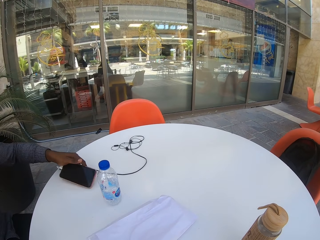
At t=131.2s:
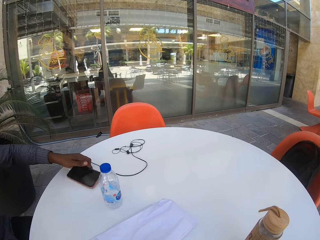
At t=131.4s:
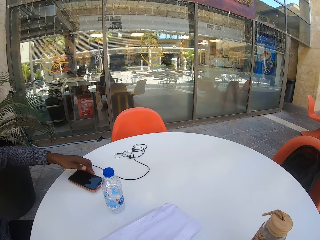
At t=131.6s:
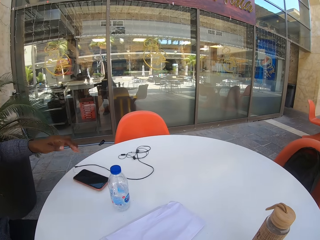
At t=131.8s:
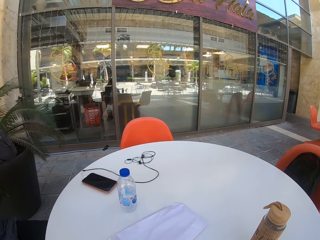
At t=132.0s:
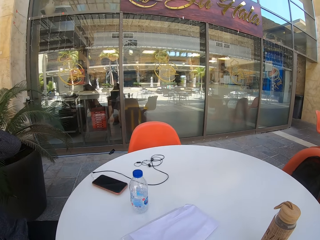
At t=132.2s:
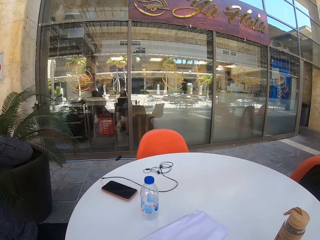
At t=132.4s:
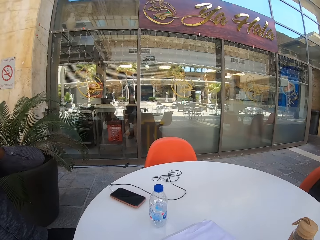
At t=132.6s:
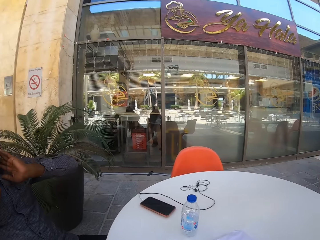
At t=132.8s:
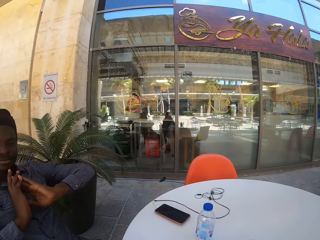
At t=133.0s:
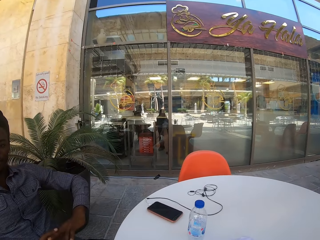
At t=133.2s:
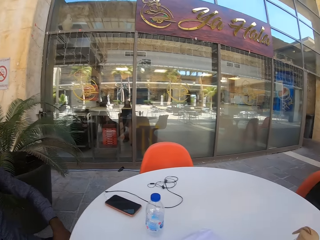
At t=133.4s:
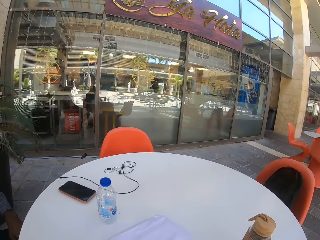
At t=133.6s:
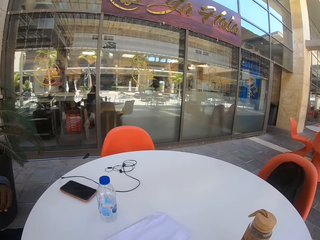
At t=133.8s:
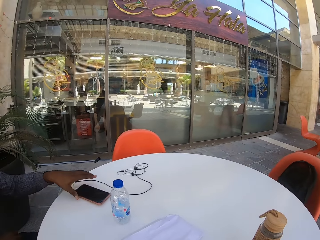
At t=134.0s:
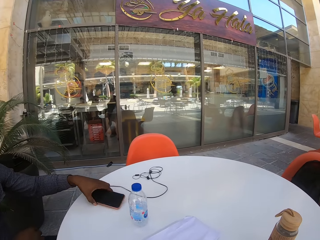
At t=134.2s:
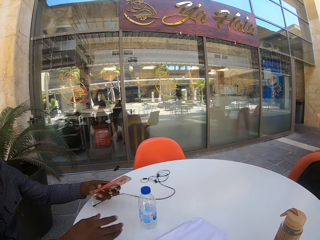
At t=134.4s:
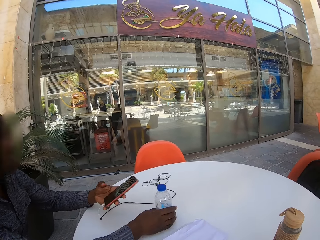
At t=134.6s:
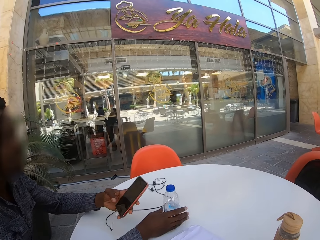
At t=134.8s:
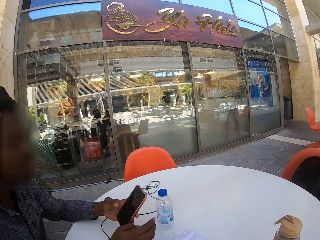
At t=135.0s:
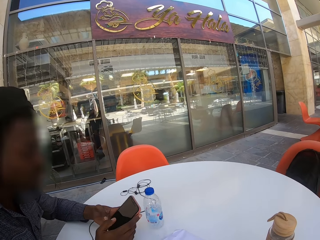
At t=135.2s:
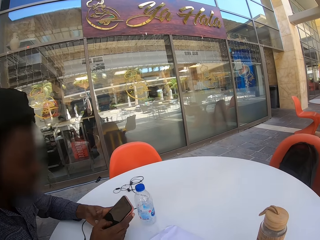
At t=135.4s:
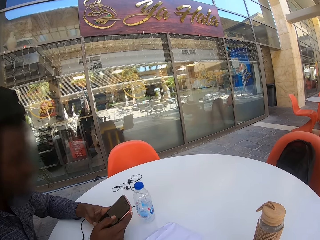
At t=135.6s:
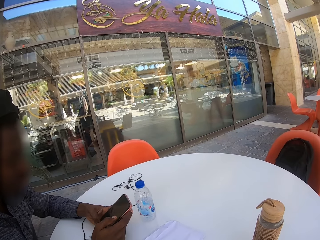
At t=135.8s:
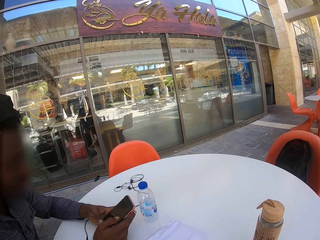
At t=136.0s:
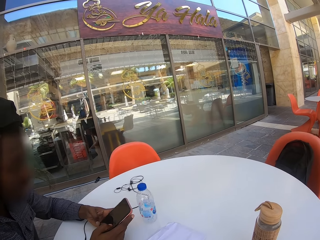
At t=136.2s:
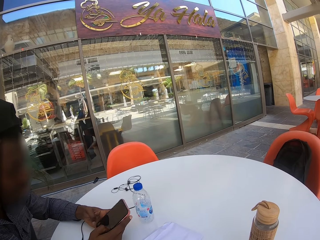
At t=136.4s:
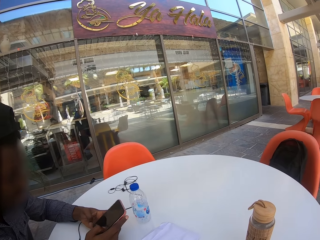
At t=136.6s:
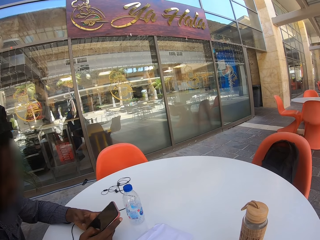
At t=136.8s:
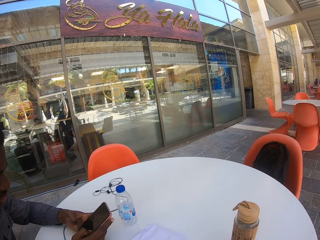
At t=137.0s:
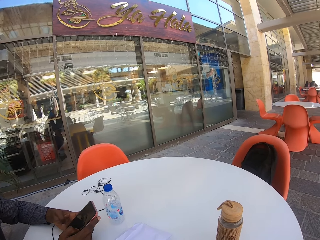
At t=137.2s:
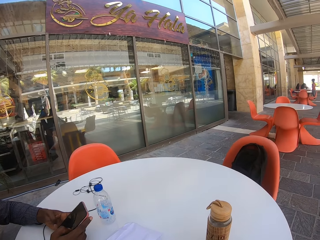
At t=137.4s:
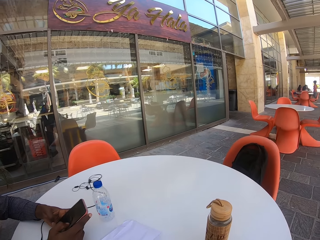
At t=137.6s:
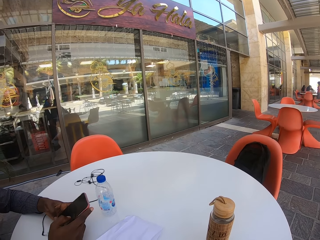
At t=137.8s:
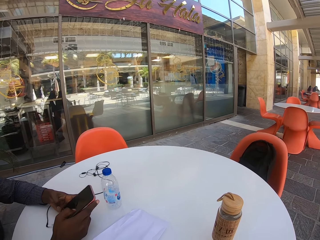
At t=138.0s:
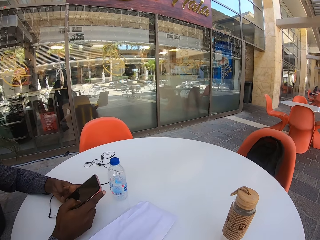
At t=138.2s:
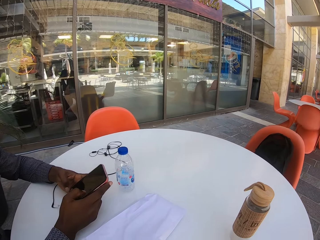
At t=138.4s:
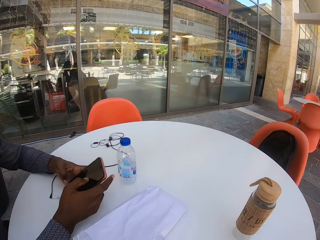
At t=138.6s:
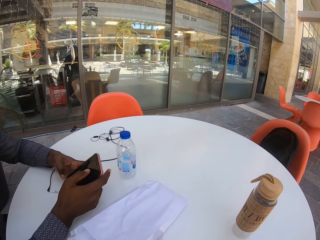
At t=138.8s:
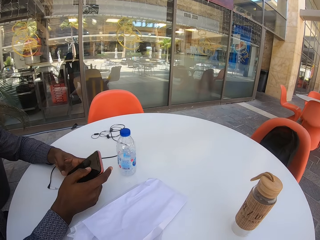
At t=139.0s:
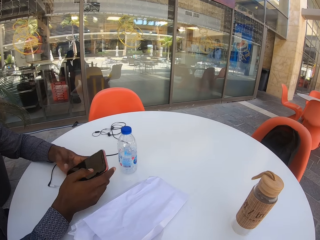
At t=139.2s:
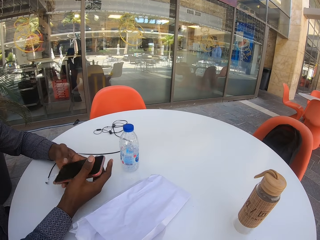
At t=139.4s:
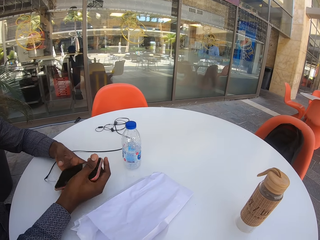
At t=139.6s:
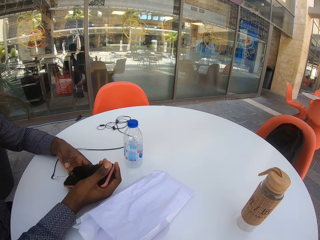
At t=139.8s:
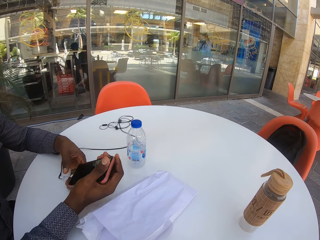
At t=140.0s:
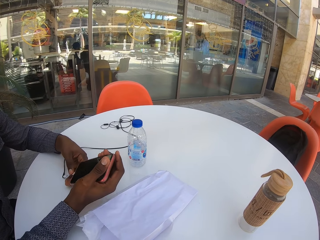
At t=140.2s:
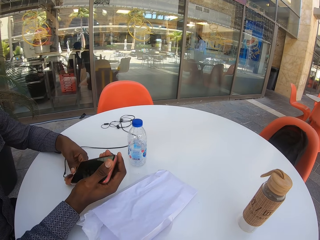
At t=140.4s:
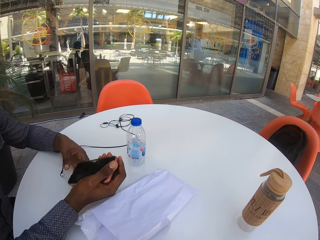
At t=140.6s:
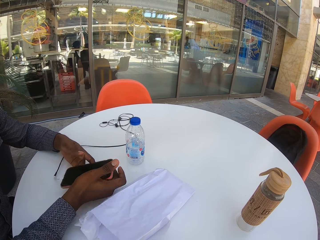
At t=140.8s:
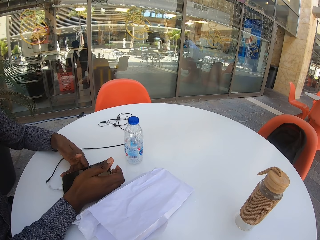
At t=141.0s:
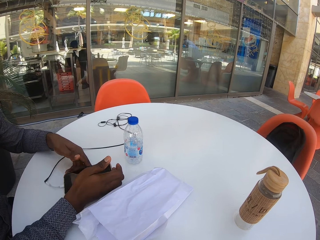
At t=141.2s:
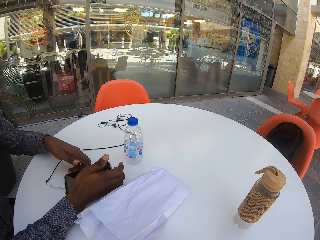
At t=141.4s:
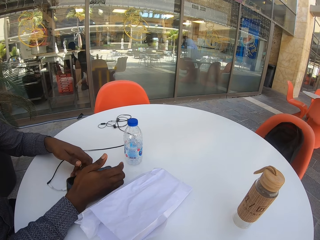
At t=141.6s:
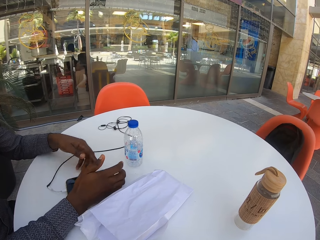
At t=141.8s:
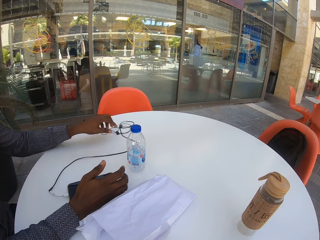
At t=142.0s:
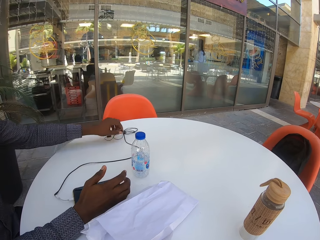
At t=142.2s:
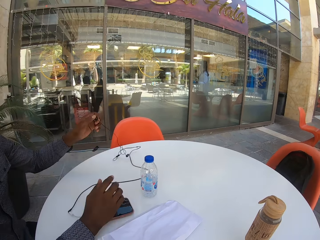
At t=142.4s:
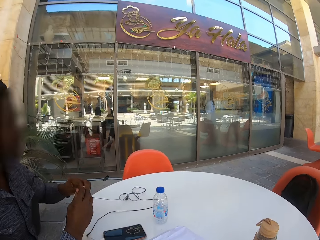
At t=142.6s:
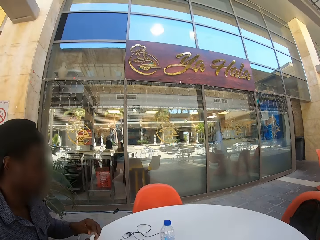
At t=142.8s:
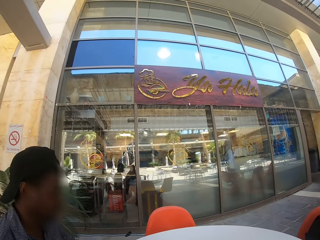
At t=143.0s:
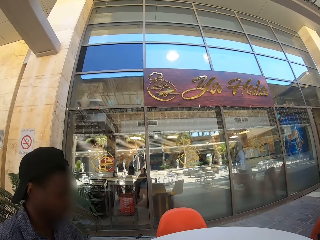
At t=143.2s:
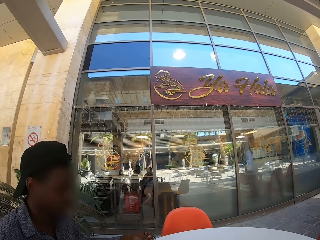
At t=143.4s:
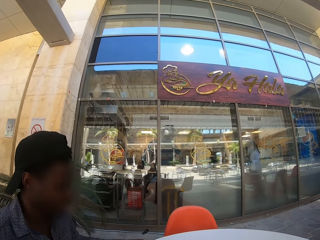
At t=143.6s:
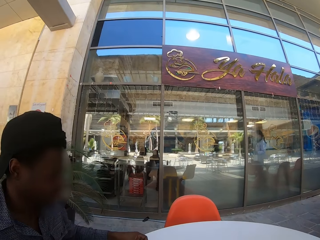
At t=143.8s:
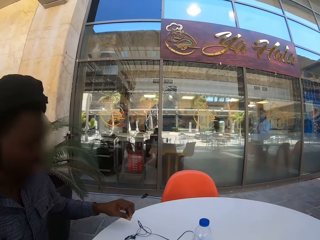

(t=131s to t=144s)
A man drops his phone and continues talking. The man touches the face. The man picks up his phone and pushes the bottle. The camera wearer presses the phone. The man puts the phone down and picks up the earphones.

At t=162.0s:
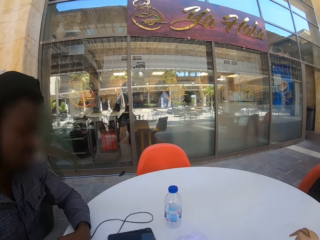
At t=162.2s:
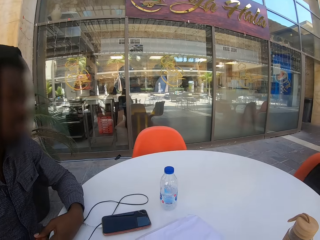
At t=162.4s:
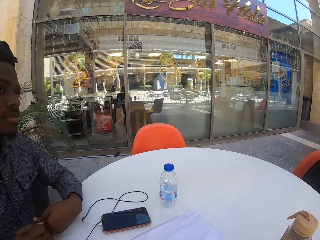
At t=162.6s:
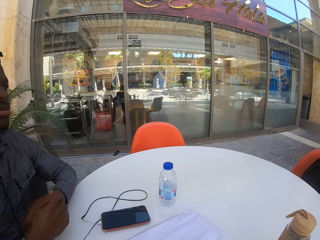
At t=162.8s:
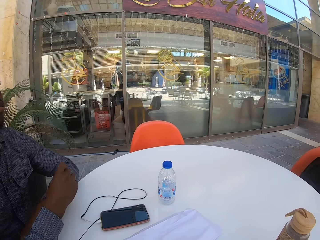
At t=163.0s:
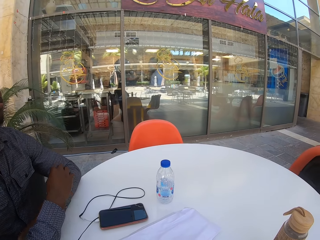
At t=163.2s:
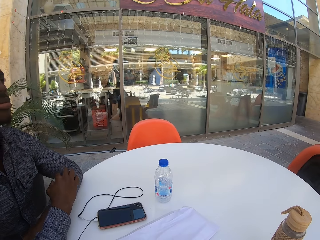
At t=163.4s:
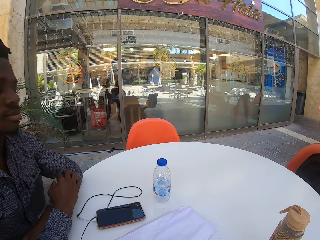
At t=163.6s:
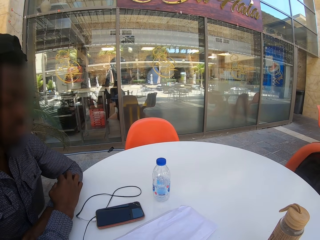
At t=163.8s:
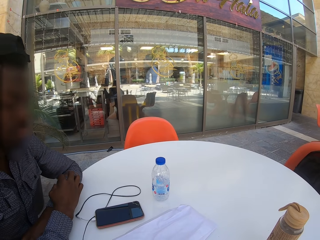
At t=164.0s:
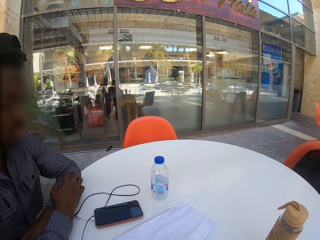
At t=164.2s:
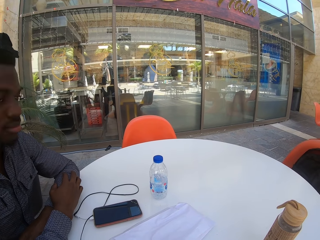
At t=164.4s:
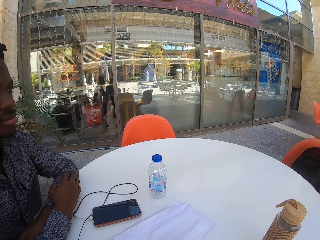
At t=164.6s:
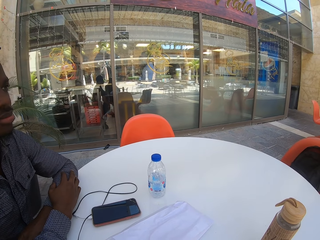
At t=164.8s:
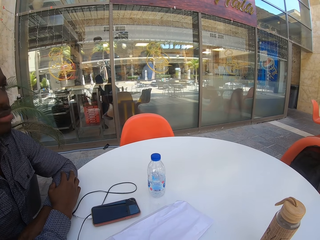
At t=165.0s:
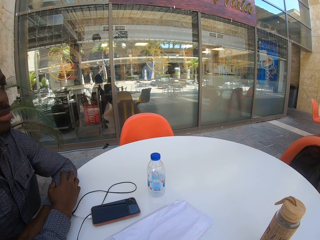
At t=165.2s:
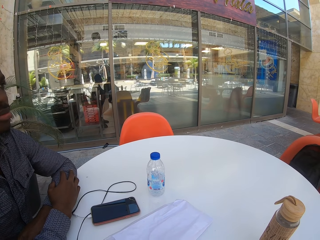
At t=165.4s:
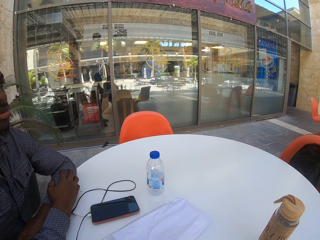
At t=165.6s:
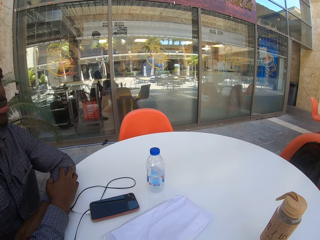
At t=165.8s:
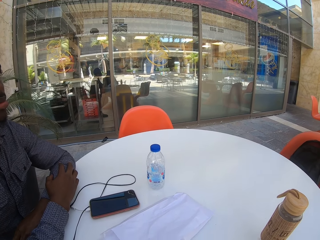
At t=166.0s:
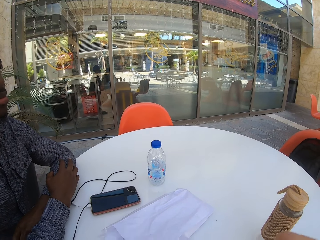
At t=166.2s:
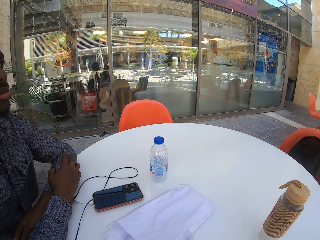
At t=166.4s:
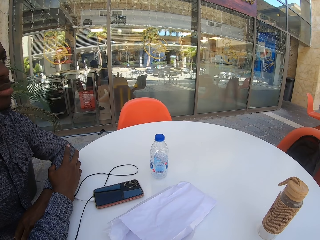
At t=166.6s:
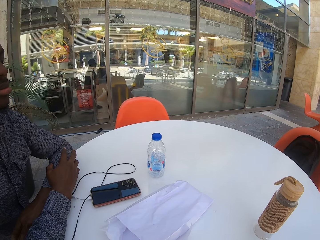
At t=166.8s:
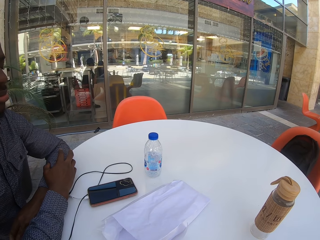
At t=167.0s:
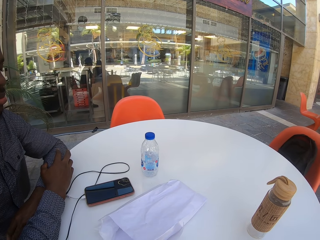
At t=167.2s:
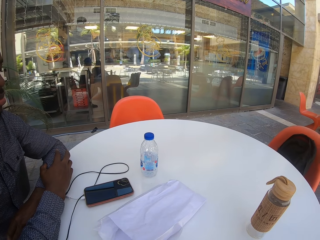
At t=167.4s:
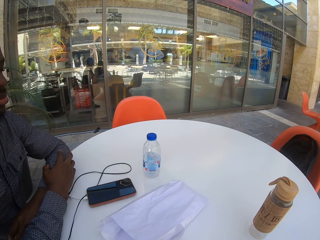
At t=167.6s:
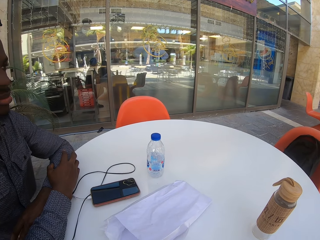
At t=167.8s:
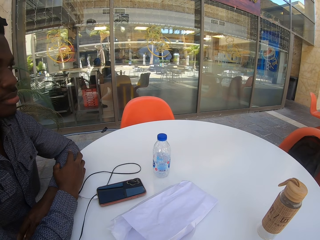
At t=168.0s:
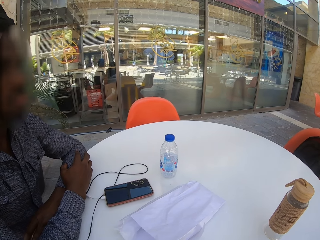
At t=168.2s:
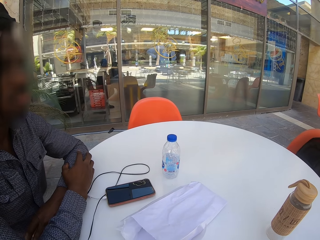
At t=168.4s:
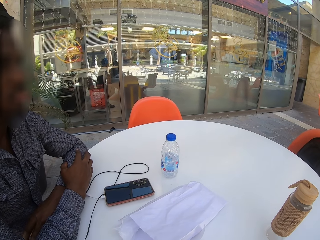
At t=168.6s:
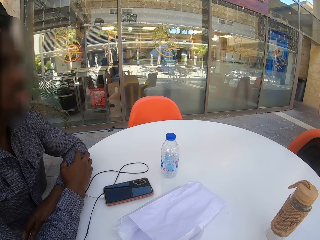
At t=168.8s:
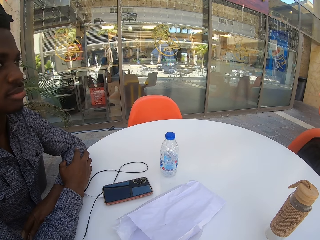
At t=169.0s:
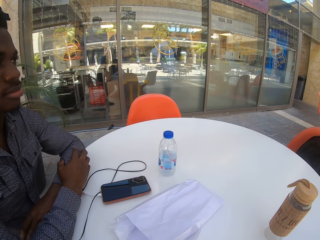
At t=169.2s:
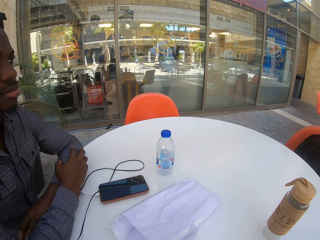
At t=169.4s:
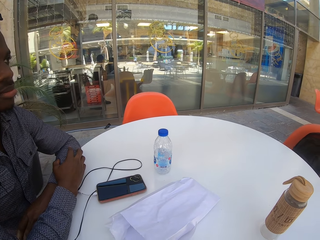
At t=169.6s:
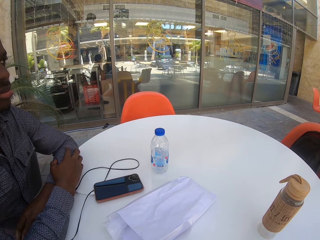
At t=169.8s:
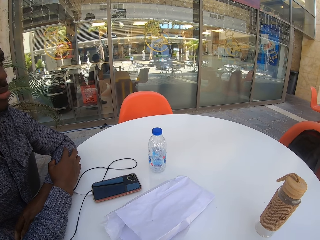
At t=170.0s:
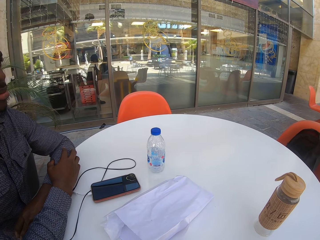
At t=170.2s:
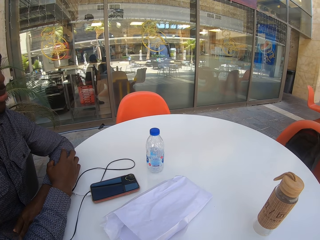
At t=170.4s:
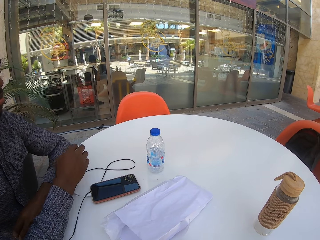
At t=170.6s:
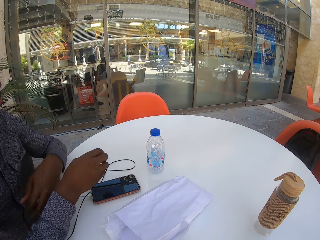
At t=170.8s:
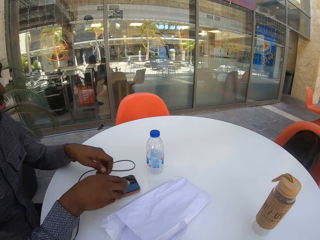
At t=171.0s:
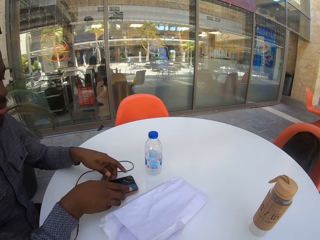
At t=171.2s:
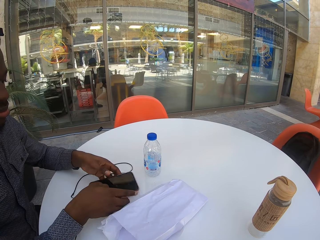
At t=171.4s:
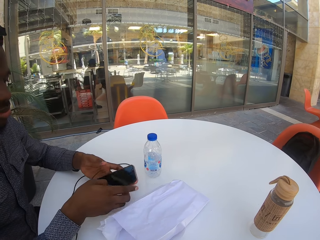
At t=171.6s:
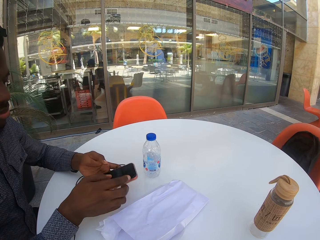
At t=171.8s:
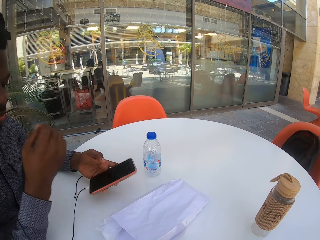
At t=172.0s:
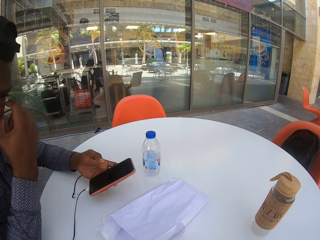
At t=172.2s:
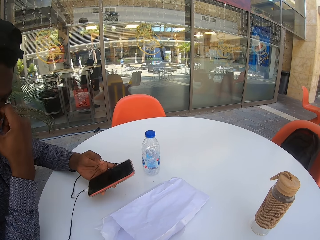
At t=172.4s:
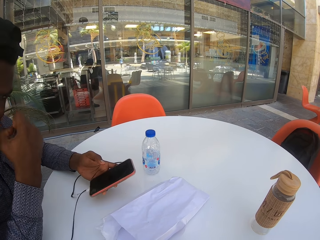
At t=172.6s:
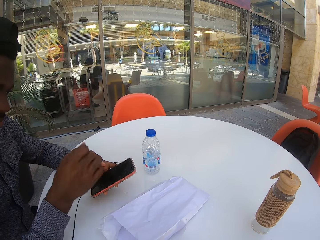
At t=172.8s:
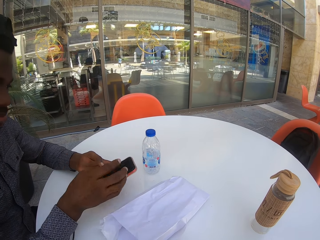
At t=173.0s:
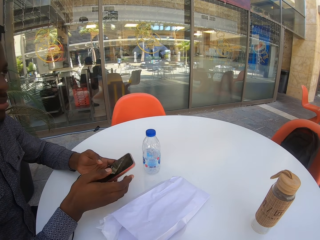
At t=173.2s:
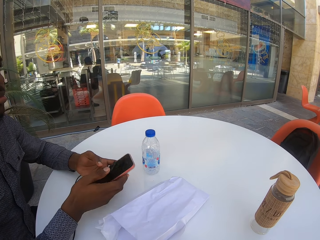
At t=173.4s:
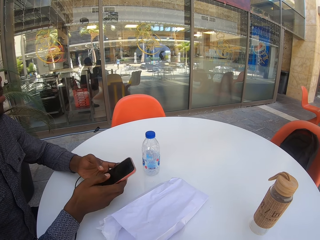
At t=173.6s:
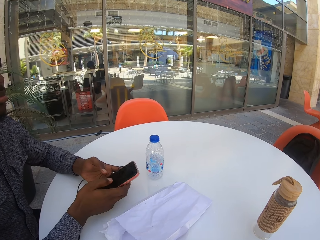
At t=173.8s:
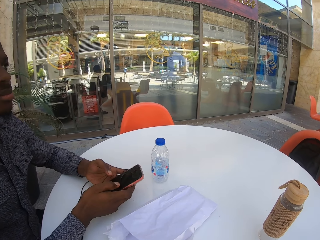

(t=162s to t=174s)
A man folds the hand on the table. The man picks up his phone and touches the face.
